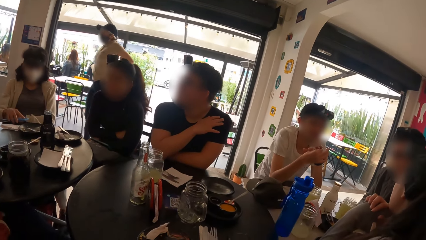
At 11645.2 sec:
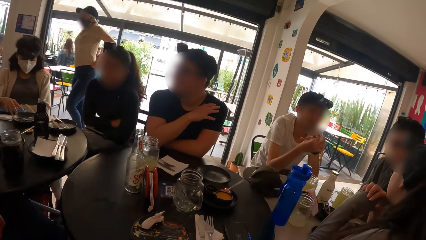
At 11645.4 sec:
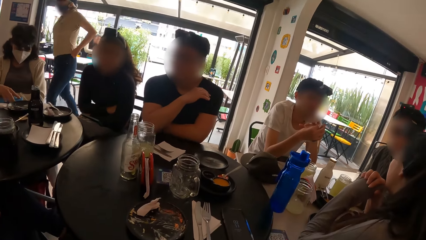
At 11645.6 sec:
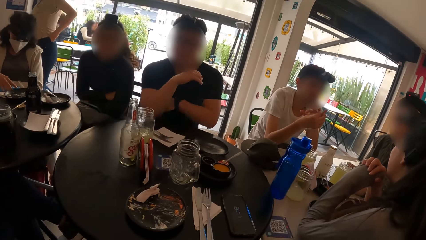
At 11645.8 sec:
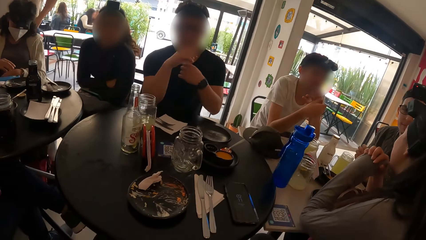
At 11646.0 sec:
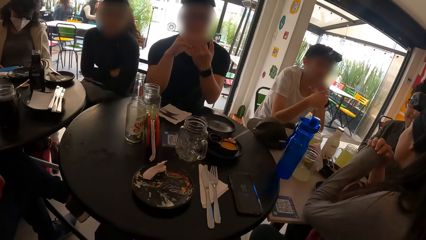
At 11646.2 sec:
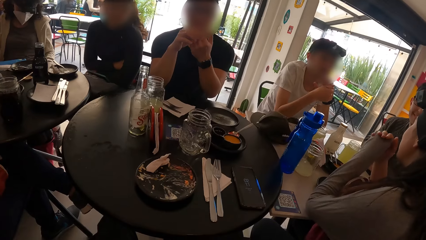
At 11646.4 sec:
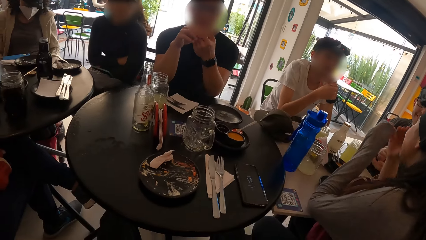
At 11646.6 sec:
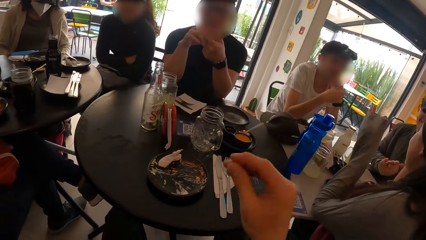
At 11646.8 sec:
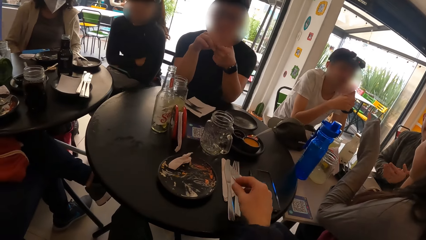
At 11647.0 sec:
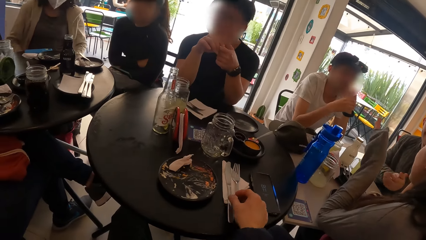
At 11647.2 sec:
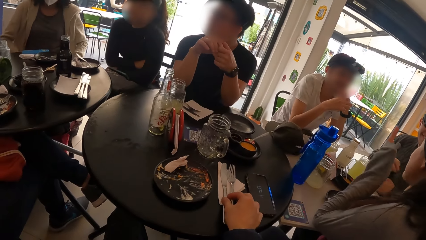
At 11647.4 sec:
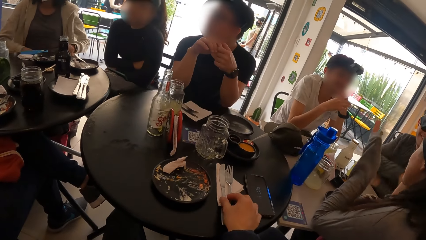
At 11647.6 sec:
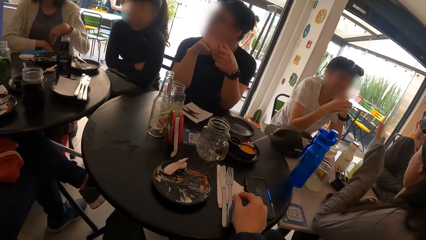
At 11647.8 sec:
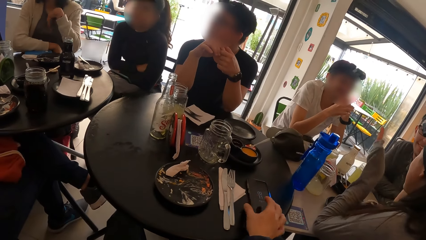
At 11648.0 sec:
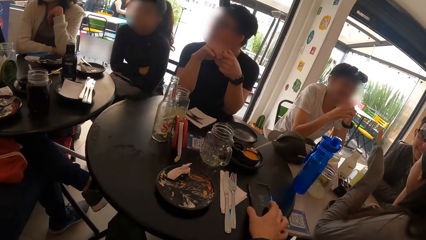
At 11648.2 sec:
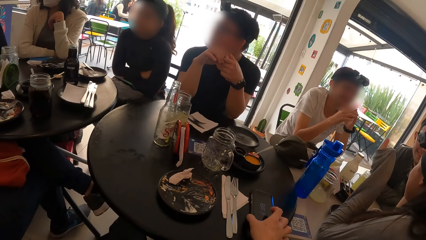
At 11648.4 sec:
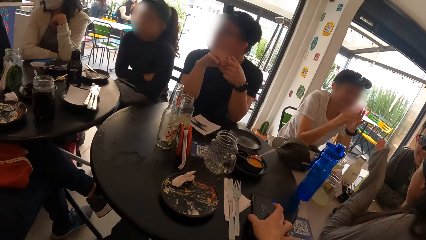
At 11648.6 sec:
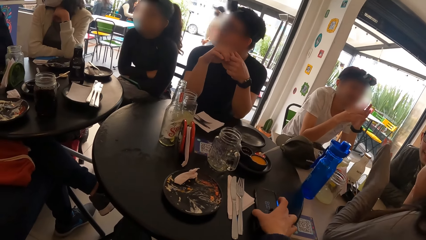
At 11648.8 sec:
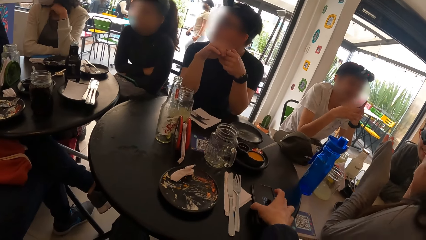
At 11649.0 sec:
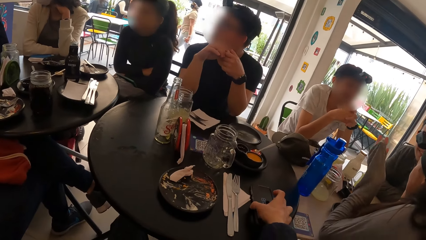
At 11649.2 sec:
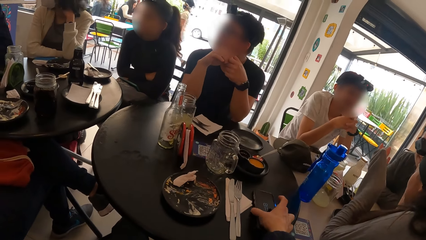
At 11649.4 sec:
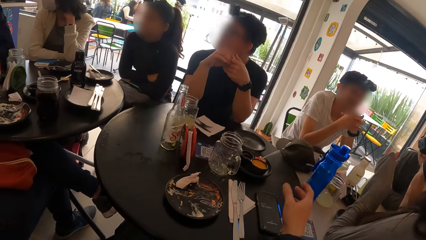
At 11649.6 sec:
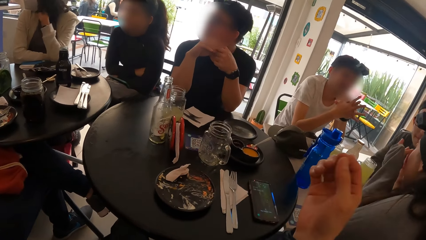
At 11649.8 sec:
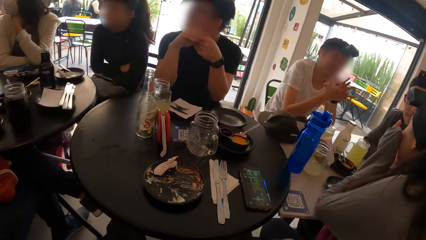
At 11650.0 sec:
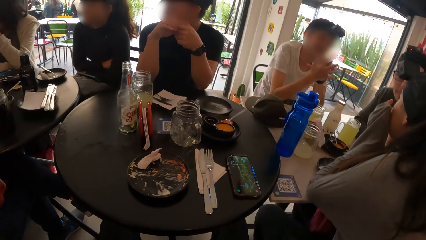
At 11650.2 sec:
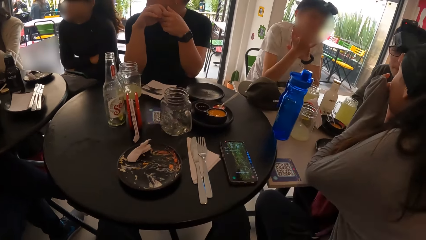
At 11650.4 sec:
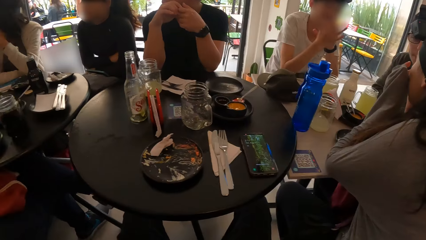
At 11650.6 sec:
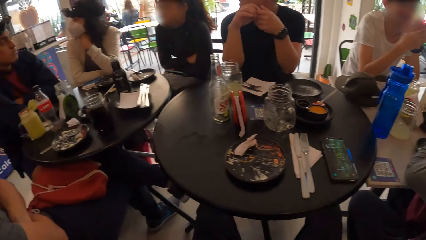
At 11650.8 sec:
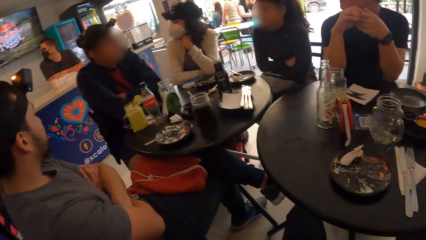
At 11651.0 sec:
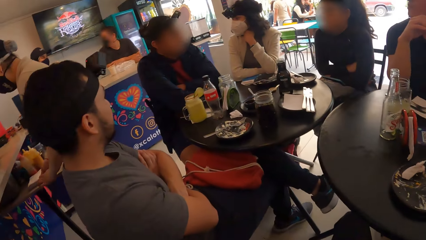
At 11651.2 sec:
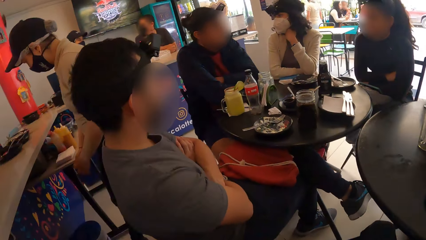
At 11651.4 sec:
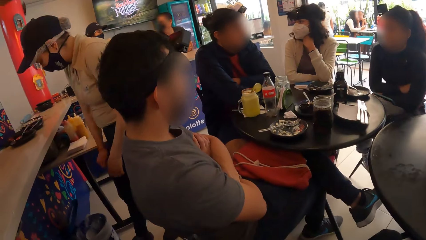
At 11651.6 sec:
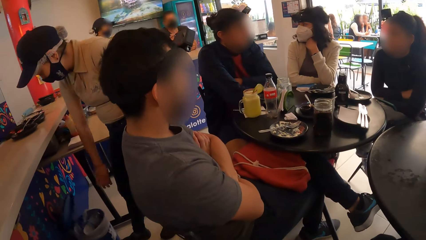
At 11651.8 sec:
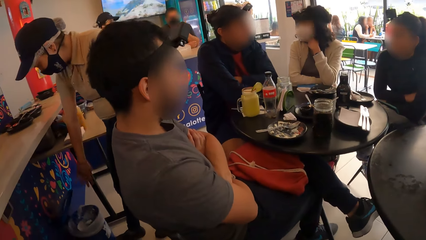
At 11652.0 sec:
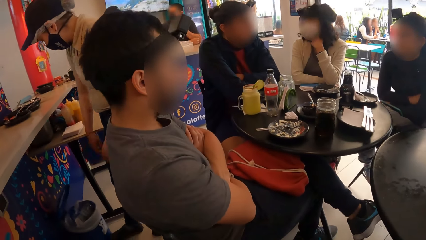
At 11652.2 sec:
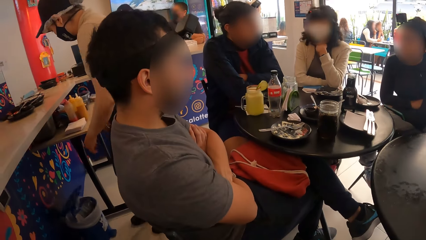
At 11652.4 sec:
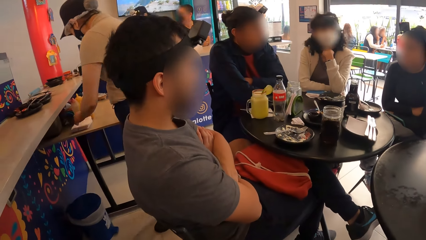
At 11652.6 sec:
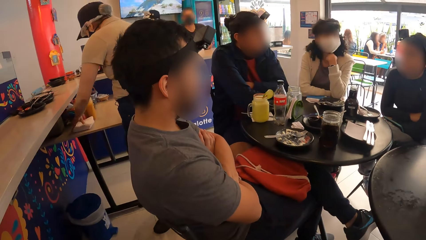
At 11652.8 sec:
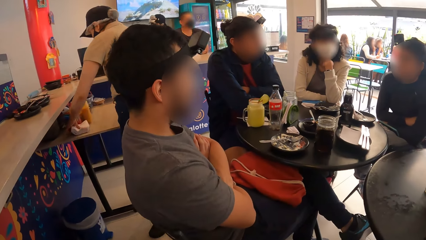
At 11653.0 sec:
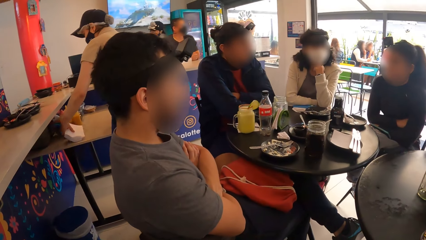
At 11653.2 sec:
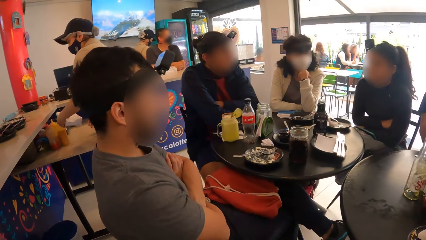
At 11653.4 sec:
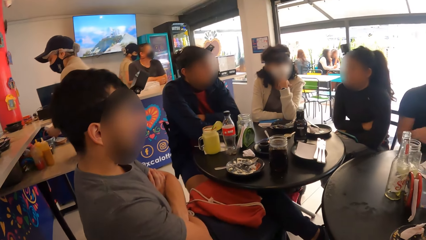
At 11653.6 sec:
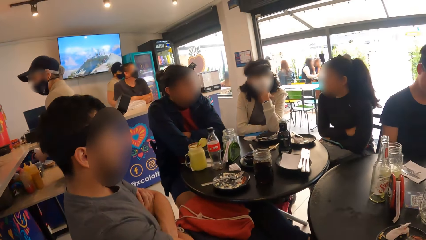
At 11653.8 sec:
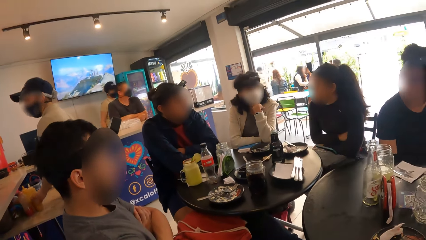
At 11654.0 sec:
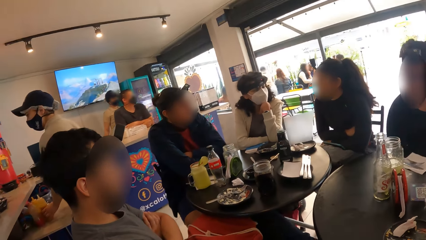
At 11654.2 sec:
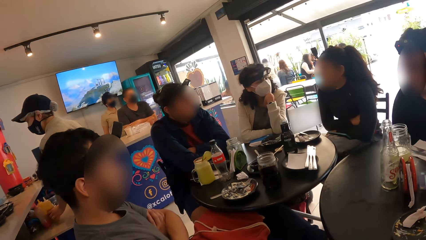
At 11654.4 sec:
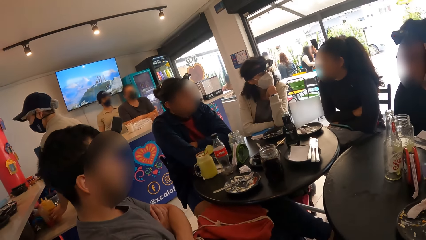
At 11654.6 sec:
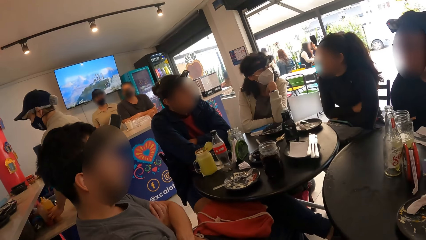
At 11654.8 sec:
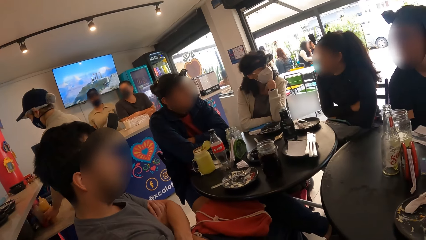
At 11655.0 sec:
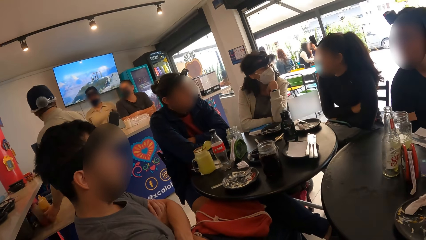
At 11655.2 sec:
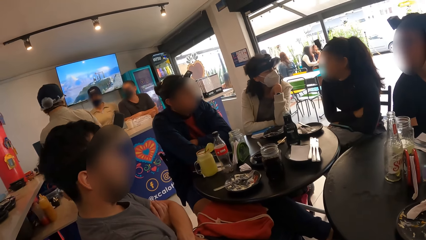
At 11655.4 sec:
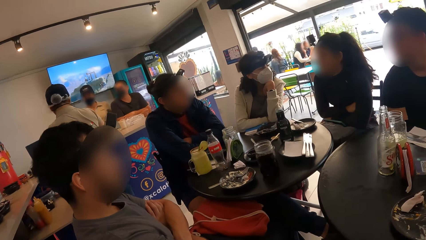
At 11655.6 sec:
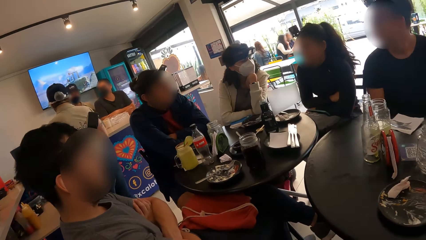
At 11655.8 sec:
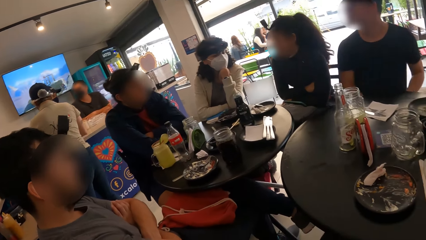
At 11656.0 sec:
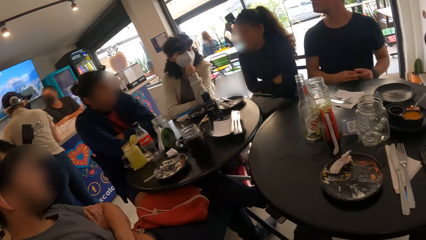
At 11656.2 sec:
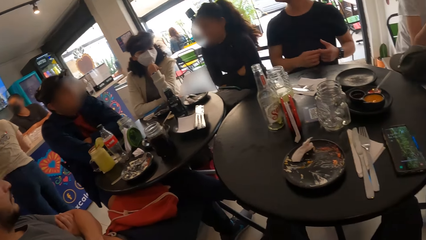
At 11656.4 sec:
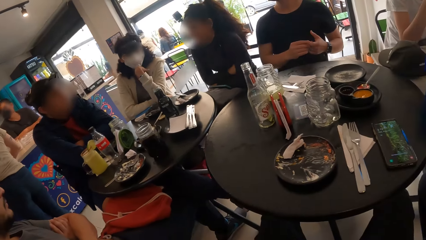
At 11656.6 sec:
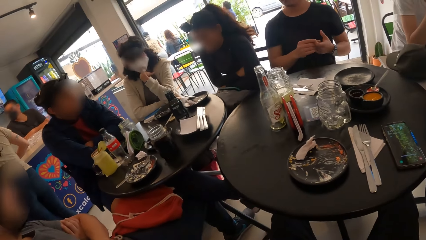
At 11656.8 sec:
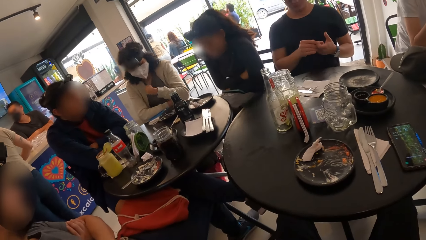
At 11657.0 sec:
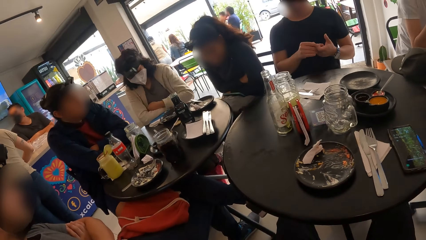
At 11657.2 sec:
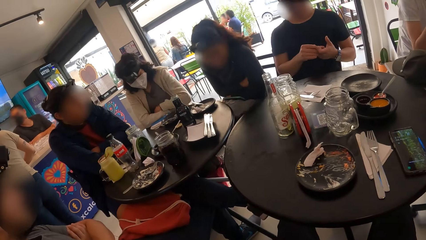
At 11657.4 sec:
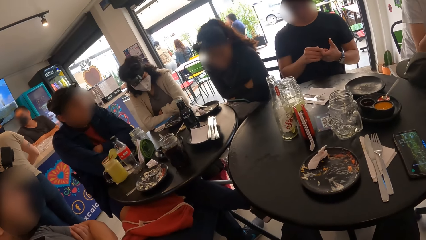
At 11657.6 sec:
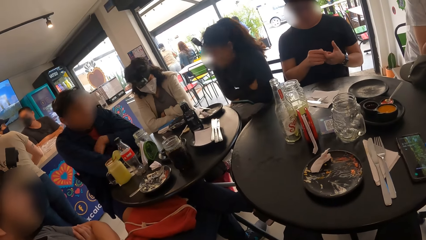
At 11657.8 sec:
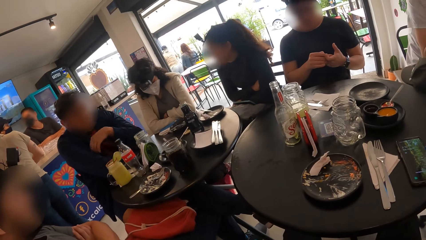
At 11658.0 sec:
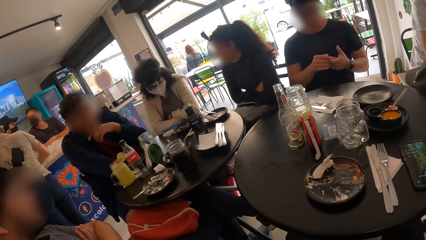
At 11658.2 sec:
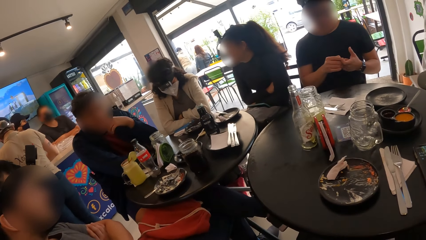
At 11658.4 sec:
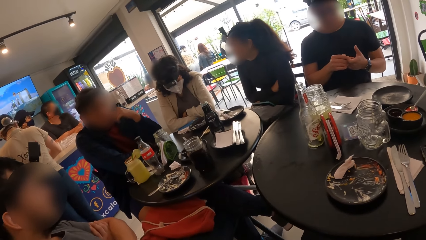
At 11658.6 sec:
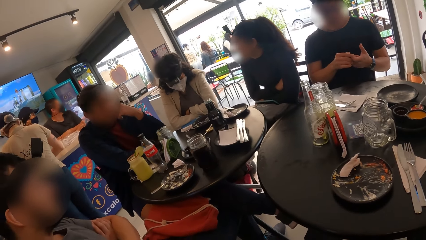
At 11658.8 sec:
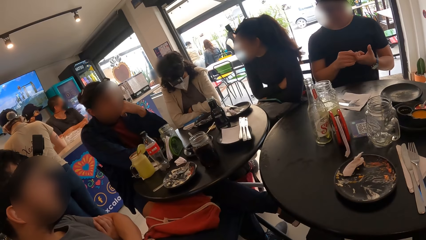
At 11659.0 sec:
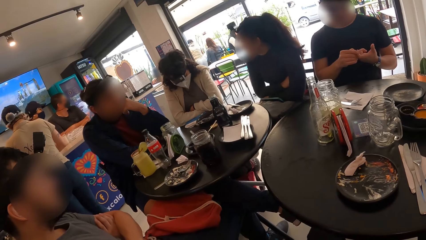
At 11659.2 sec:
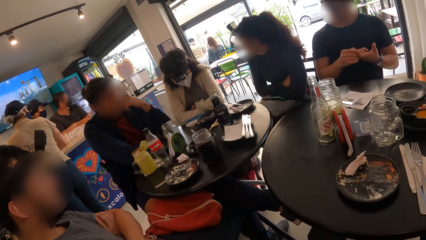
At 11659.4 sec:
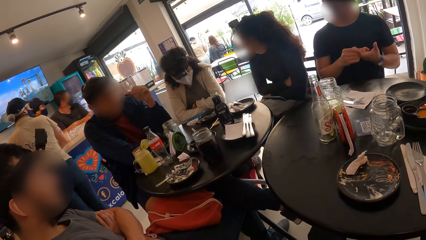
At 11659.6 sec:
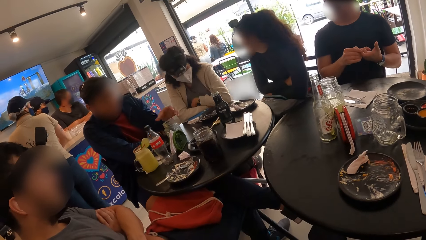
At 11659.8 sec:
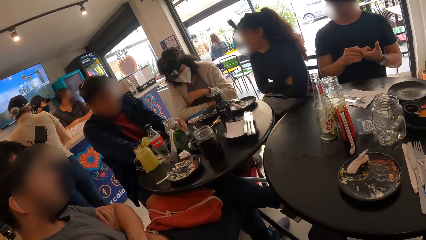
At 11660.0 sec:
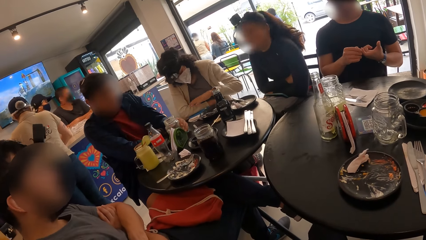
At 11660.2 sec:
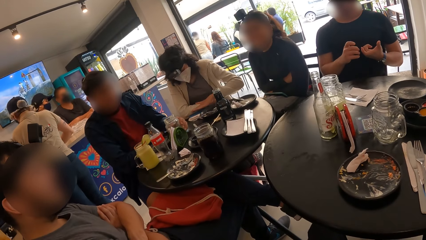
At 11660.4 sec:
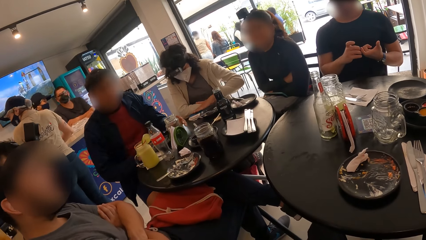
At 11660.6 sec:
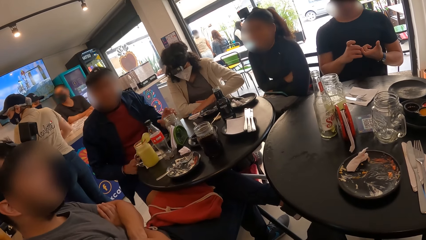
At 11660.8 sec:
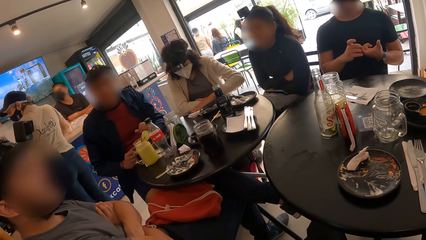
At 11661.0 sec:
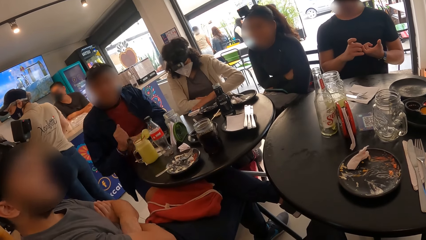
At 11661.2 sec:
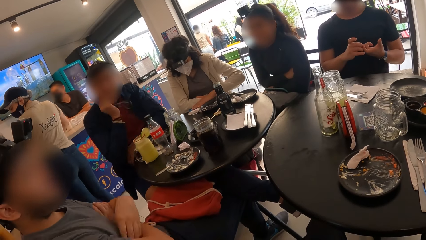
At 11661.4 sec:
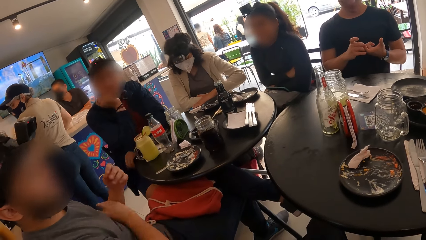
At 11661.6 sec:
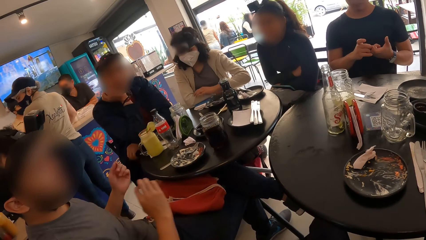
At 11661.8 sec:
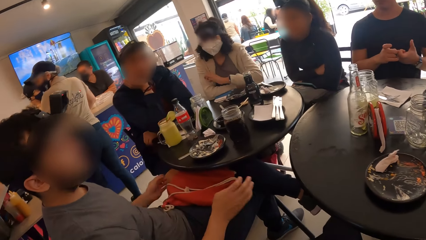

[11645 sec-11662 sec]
The camera wearer touches the fork. She operates the phone with her right hand. She looks around.
